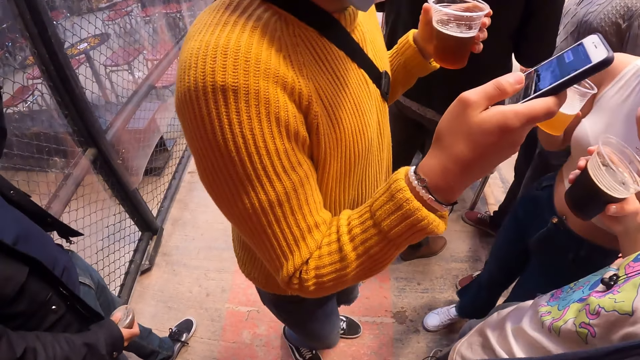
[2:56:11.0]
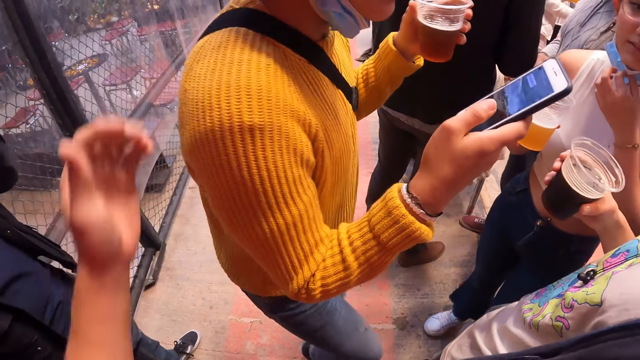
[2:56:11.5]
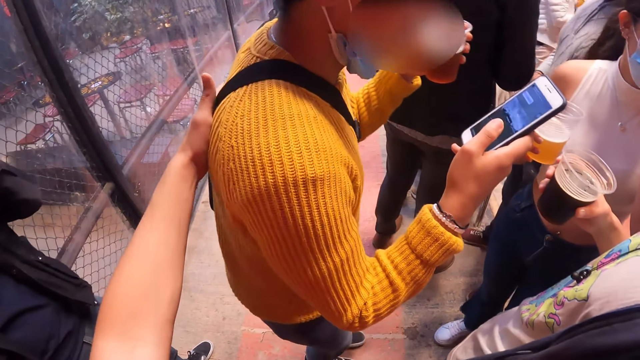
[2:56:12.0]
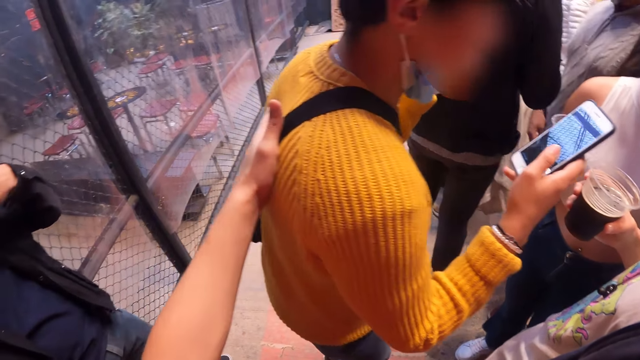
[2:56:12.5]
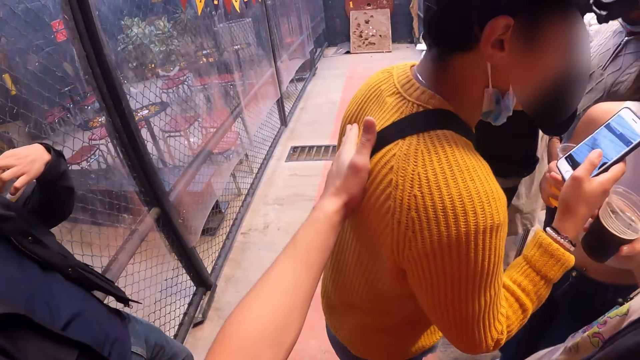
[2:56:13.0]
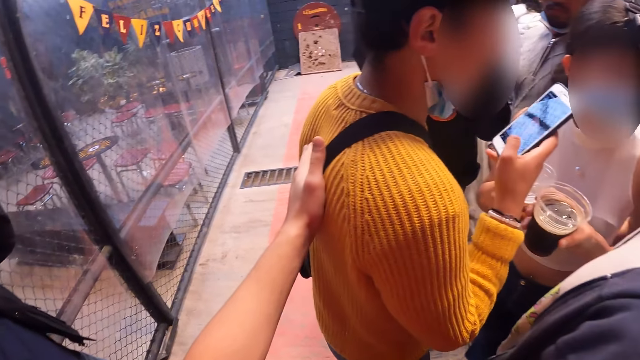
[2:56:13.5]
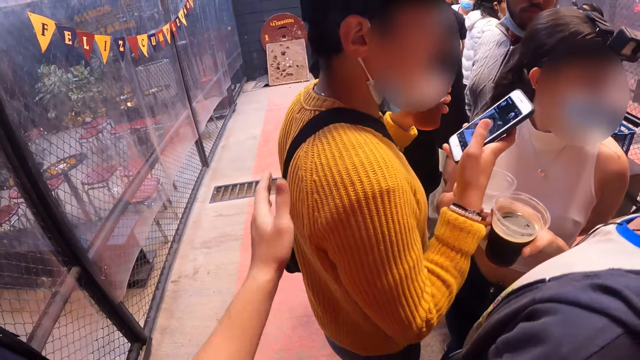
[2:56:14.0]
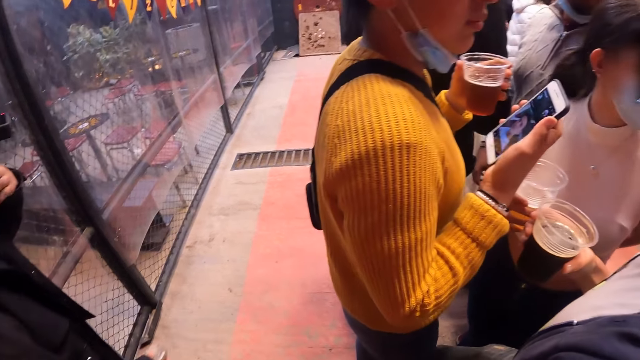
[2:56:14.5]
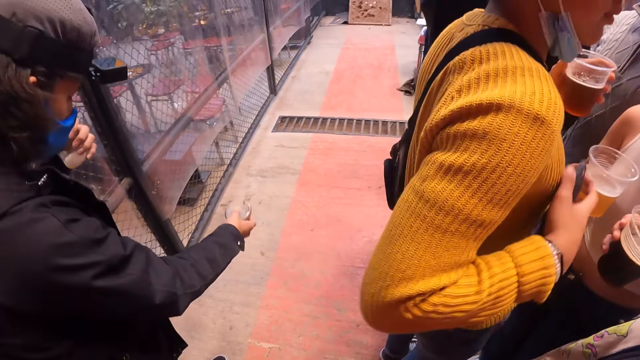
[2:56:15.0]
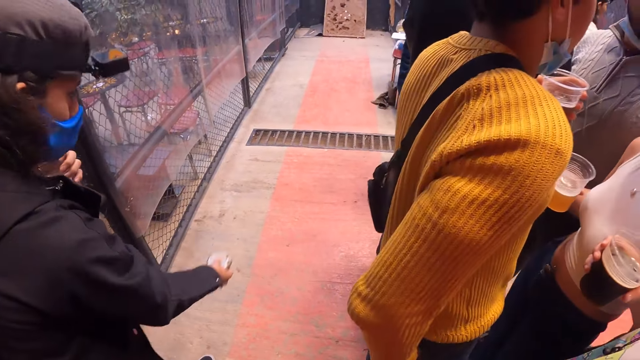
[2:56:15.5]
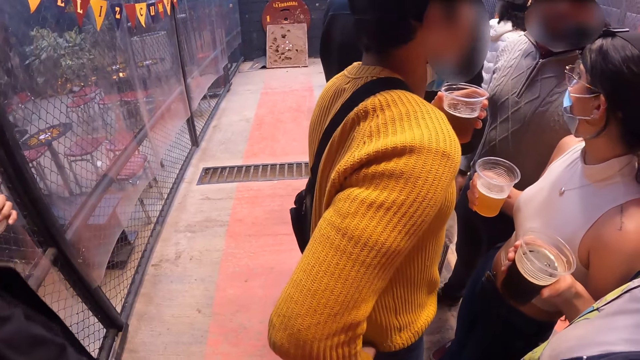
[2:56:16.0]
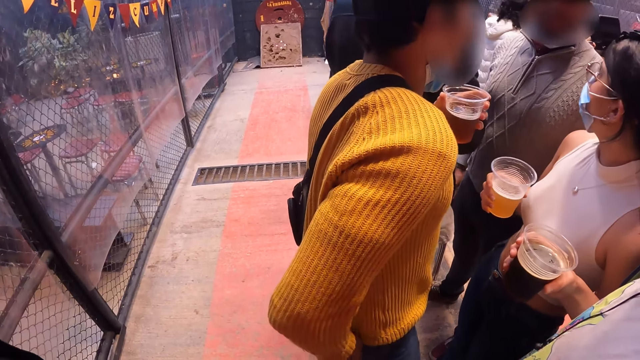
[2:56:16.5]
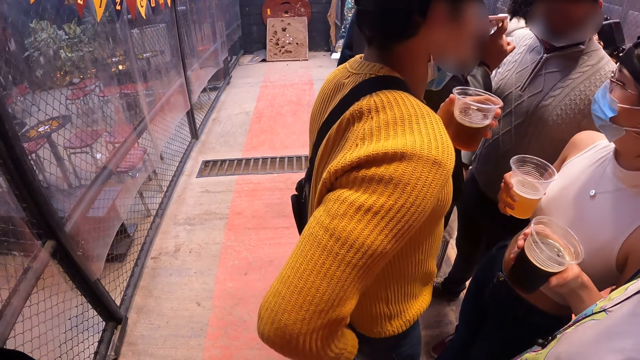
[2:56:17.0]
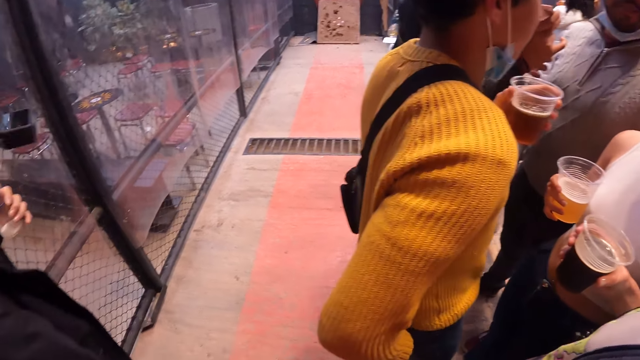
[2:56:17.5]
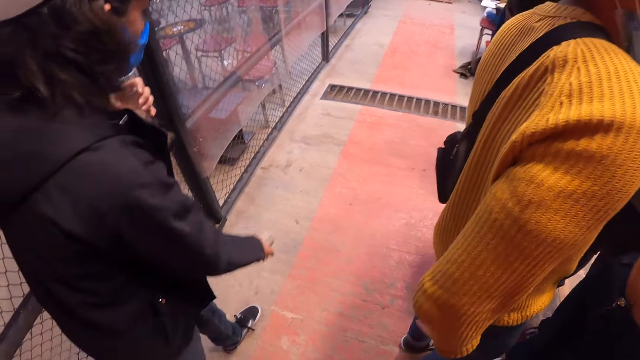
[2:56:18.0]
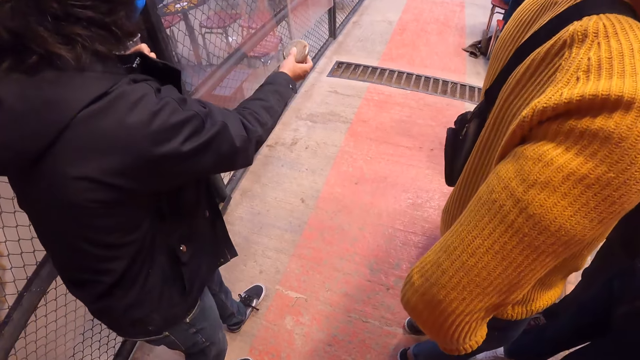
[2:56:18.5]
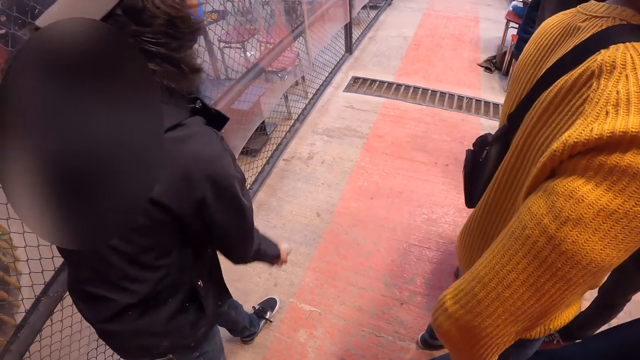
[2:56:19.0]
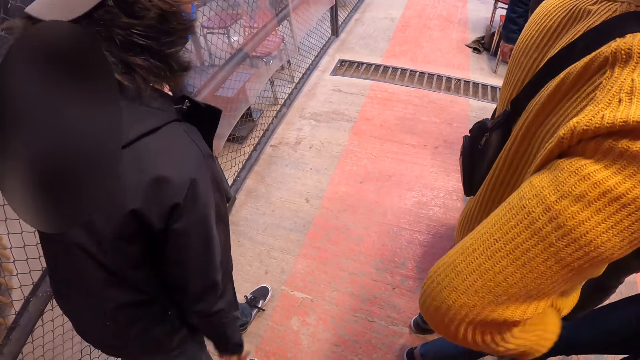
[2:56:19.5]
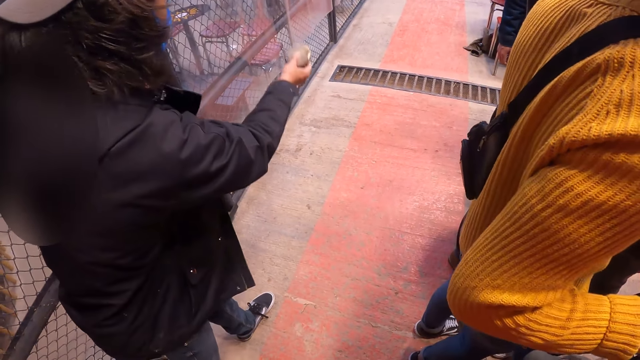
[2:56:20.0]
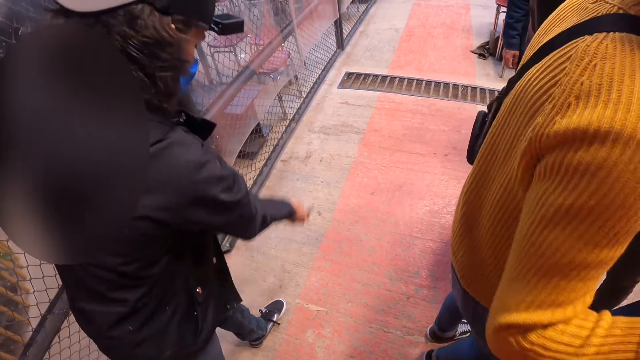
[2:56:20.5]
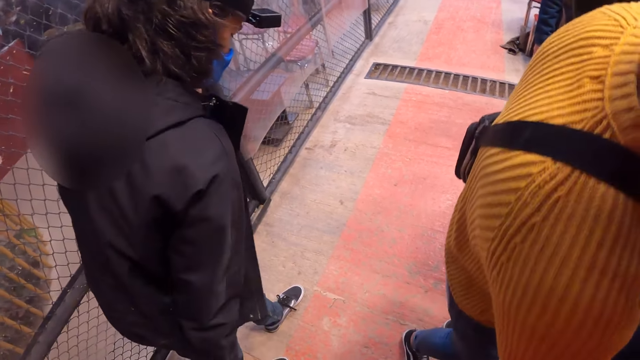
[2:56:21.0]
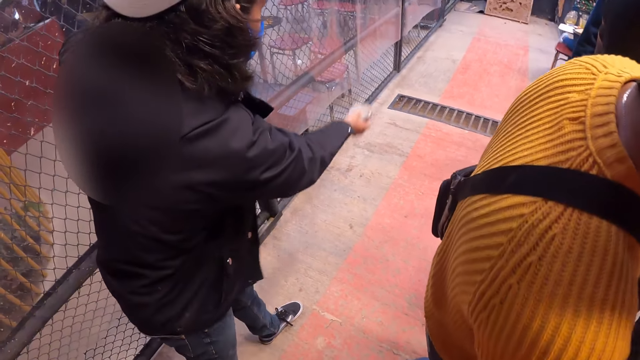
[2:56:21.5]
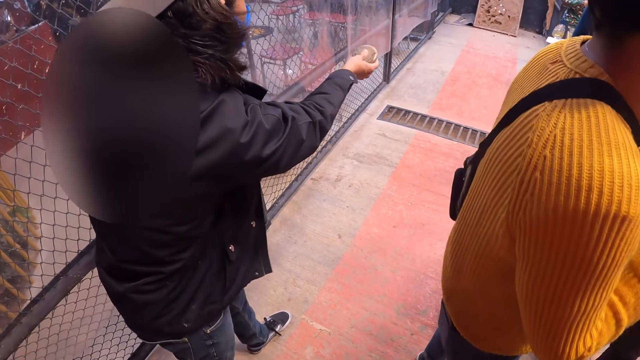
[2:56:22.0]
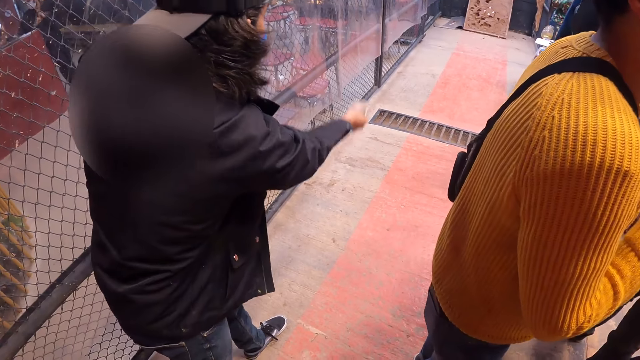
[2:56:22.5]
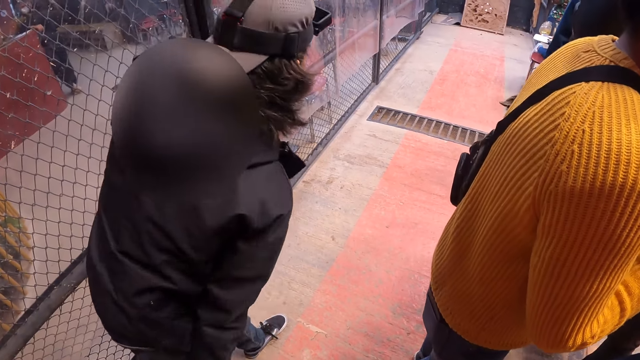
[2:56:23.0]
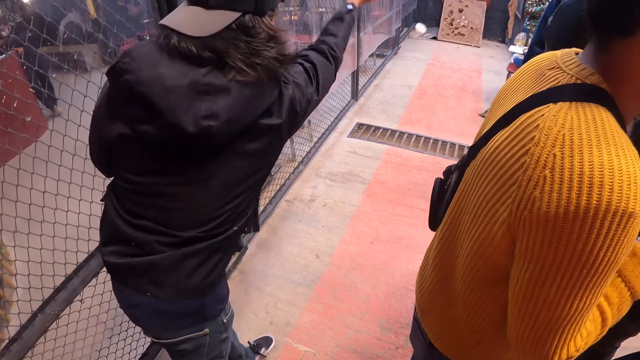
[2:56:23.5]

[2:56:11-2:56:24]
The camera wearer adjusts the position of a man with his left hand. They tap the back of a lady with her left hand. Another man throws a ball on the floor with his right hand.

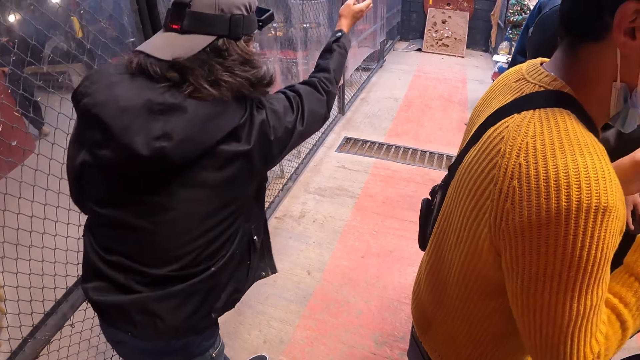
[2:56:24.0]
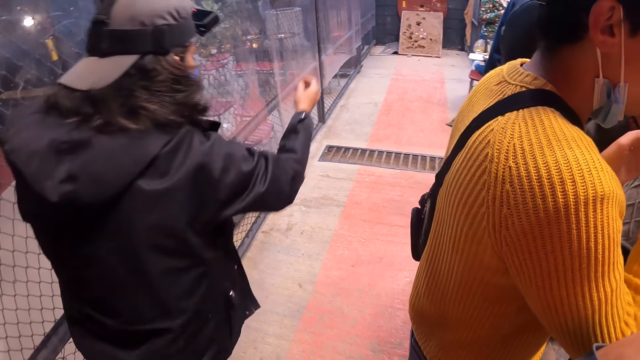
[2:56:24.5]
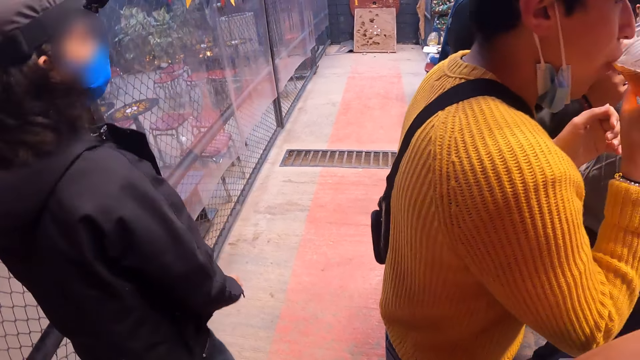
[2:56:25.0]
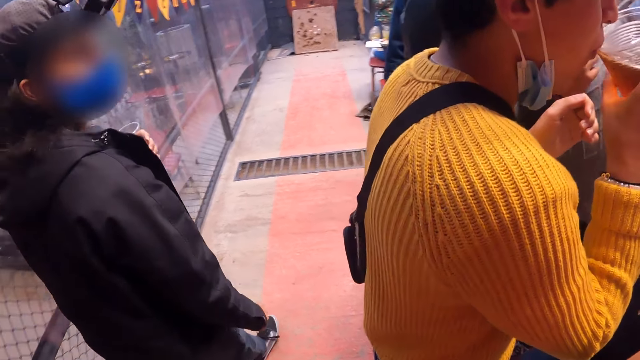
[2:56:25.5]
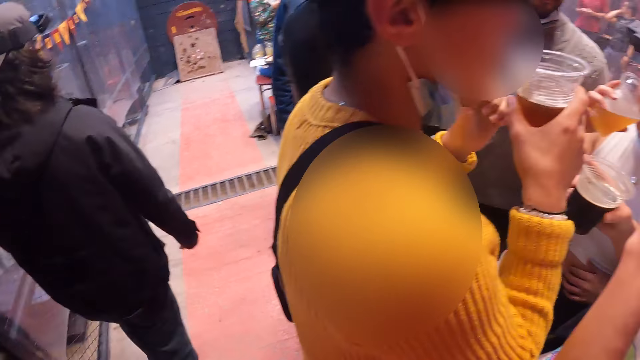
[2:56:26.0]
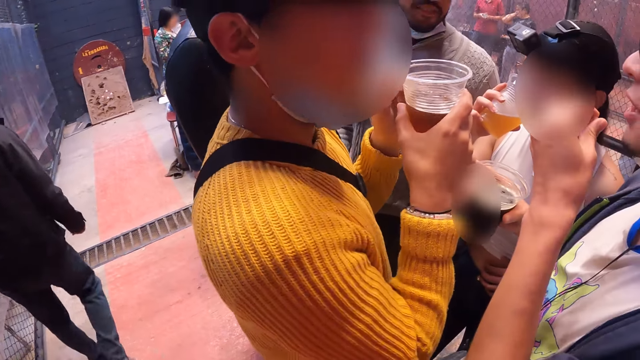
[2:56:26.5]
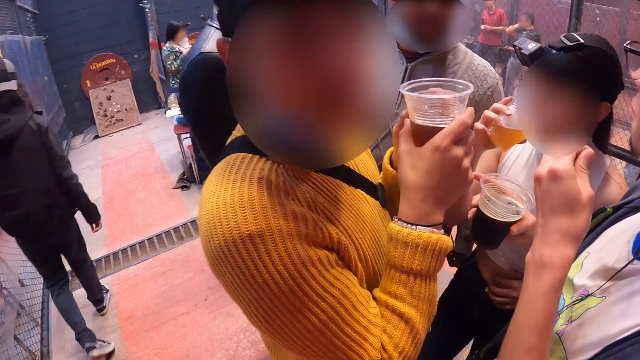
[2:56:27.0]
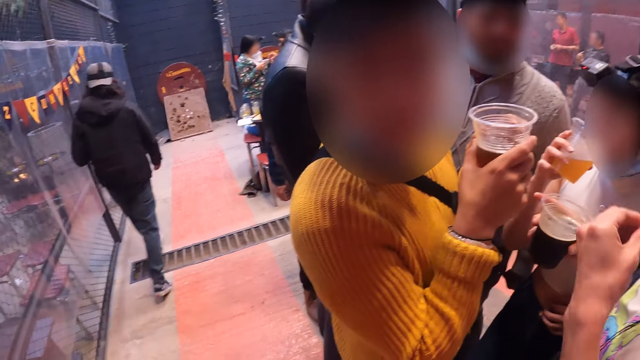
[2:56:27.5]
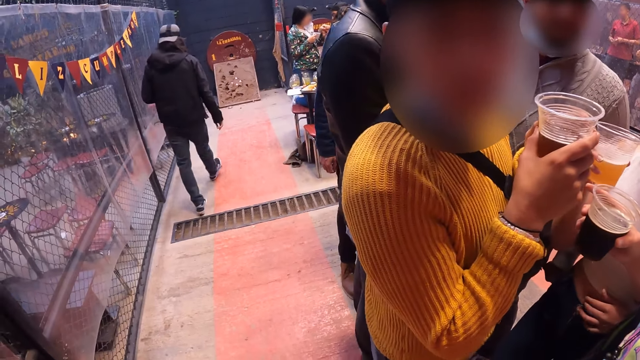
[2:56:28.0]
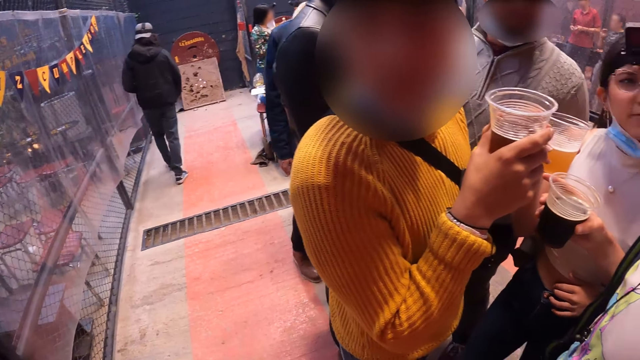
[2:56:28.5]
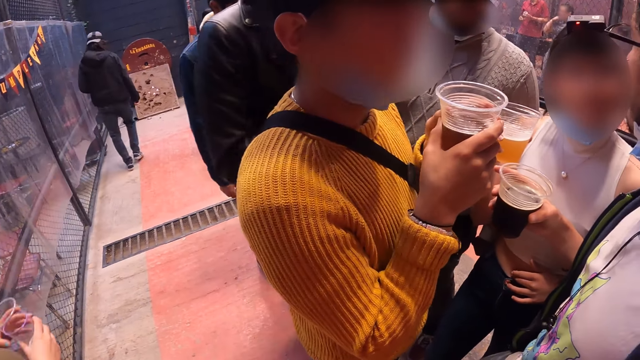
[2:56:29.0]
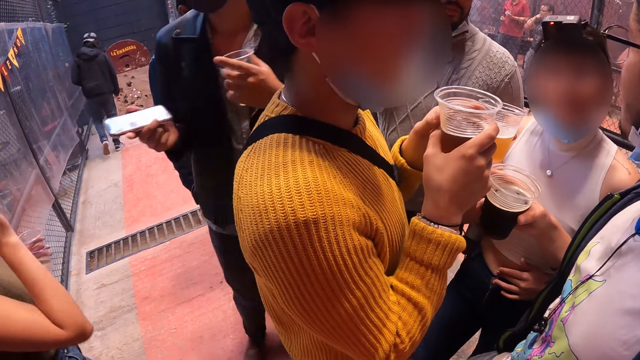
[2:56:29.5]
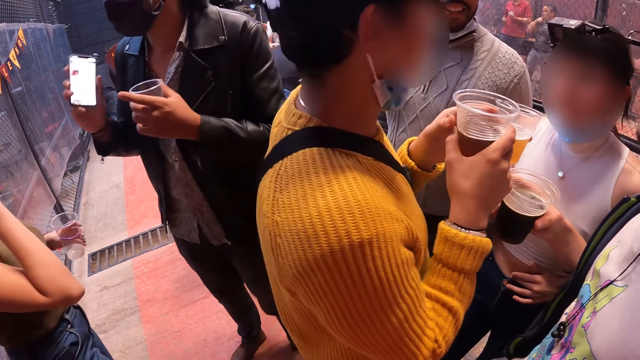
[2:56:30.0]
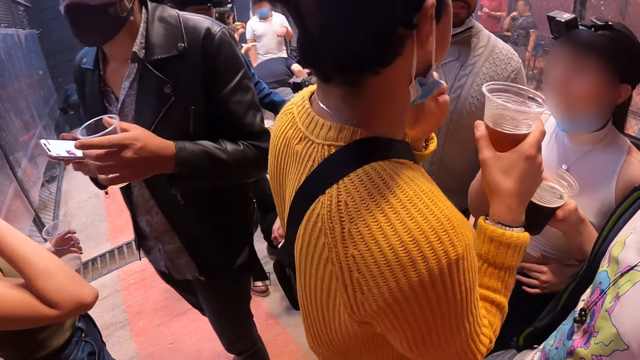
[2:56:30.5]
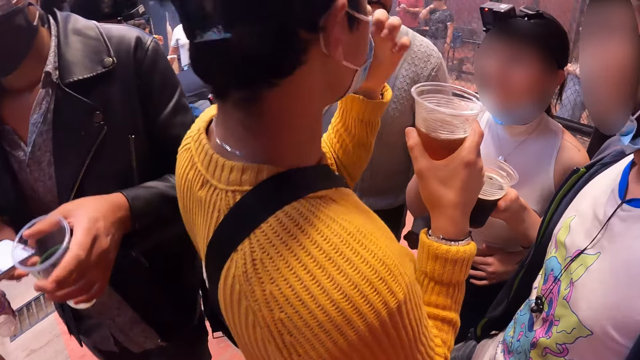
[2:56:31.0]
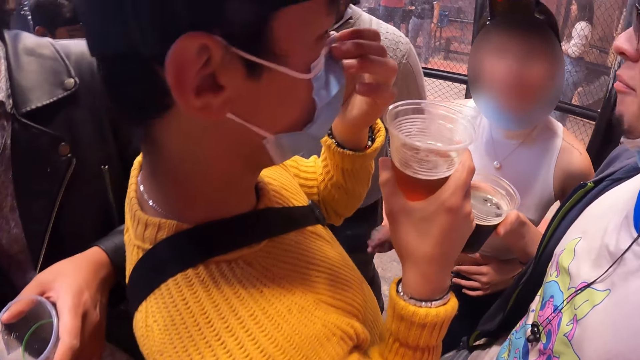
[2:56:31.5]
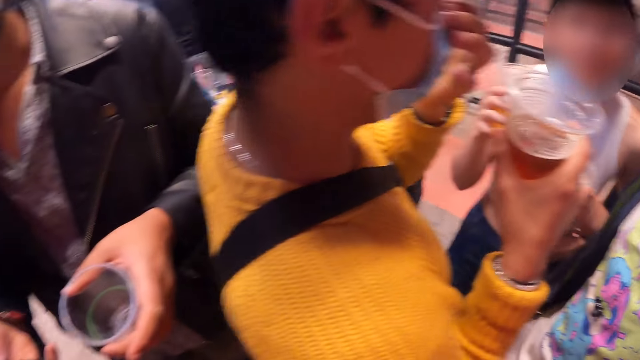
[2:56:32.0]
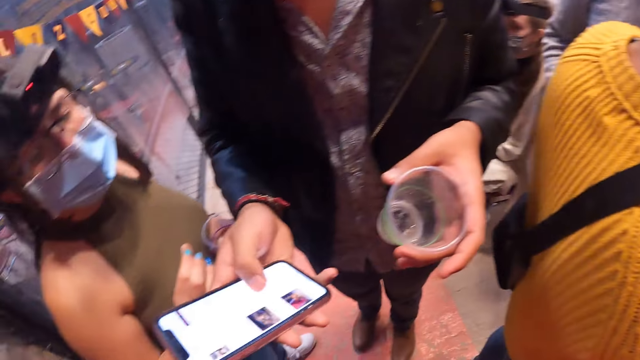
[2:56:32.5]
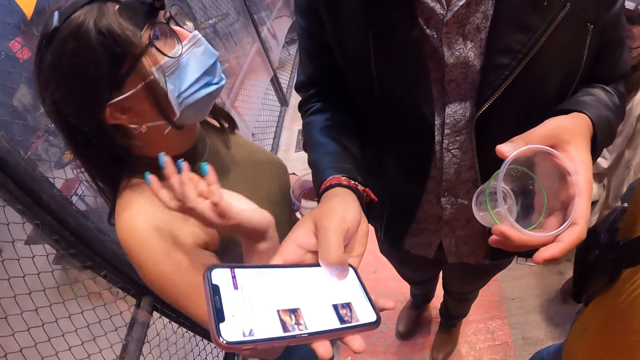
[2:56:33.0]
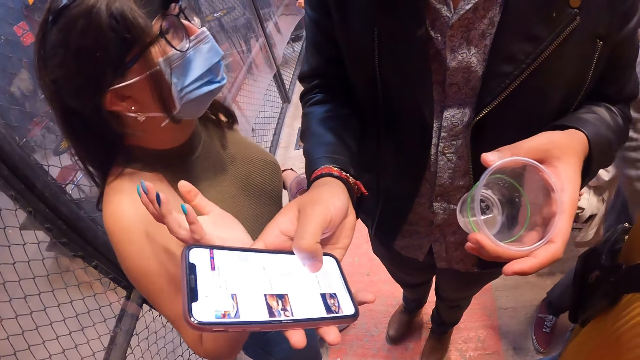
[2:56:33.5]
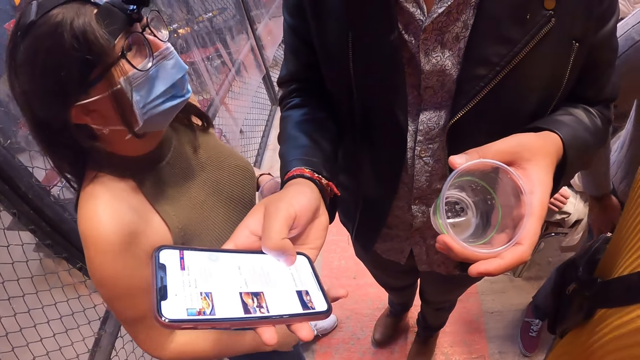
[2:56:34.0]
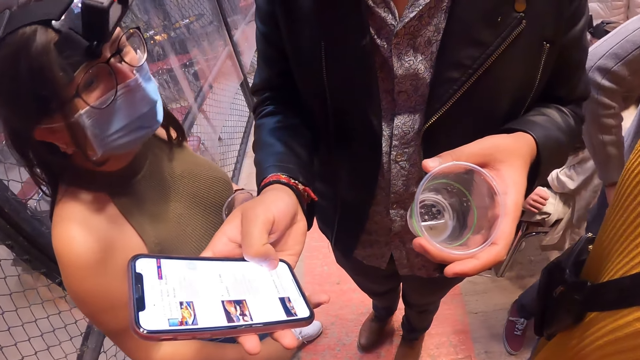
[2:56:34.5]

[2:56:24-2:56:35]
The man walks to the other side of the game court, towards the ball. The lady stares at the camera wearer. A man interacts with another lady. The man shows the camera wearer his phone. The man operates the phone with his right hand. The other lady interacts with the man and the camera wearer.
